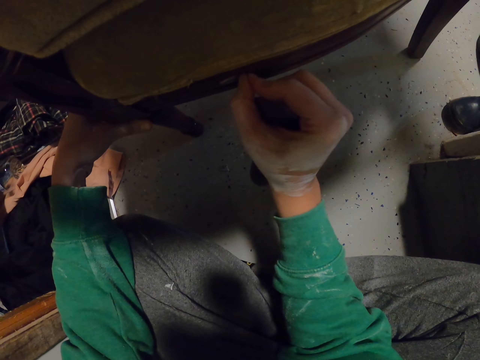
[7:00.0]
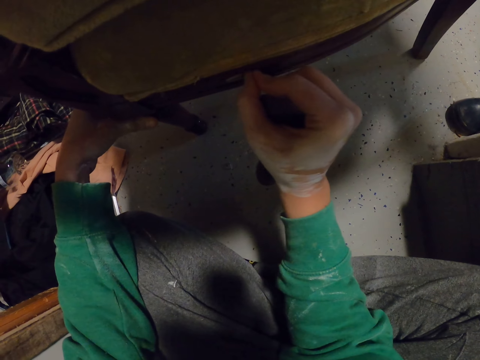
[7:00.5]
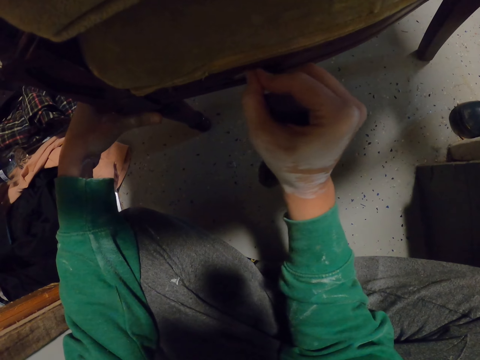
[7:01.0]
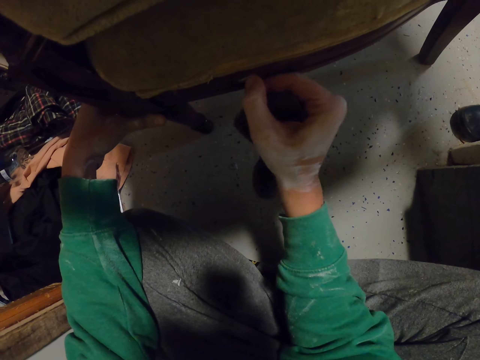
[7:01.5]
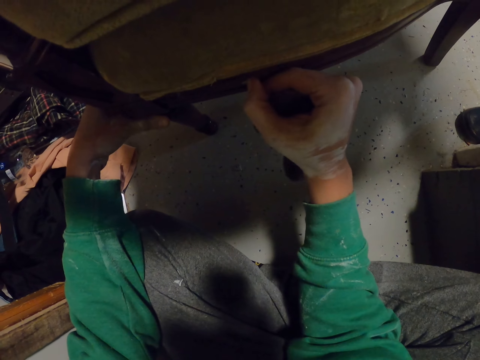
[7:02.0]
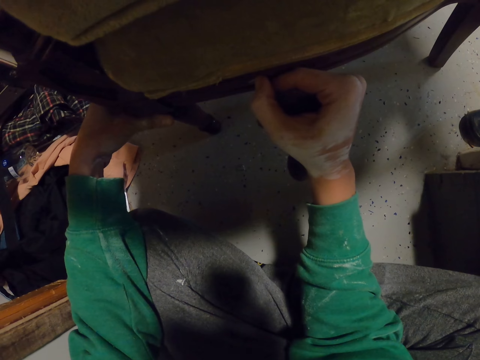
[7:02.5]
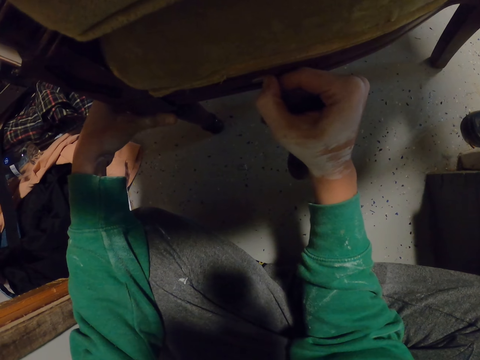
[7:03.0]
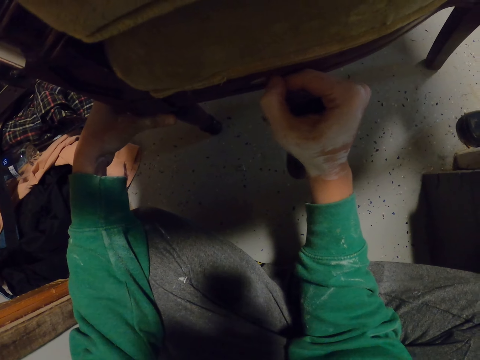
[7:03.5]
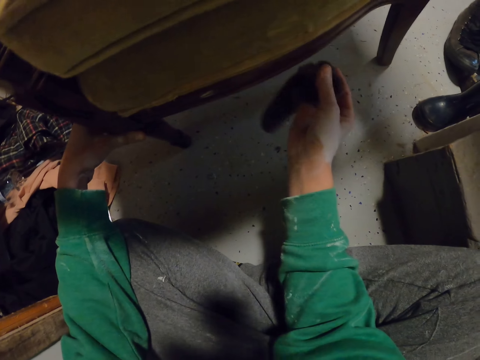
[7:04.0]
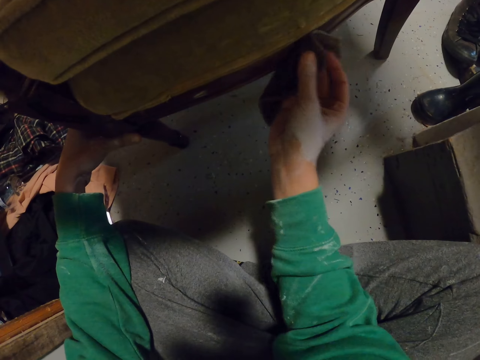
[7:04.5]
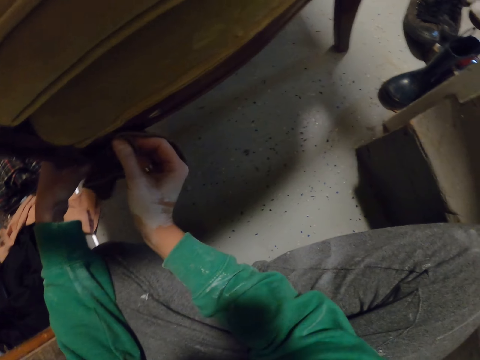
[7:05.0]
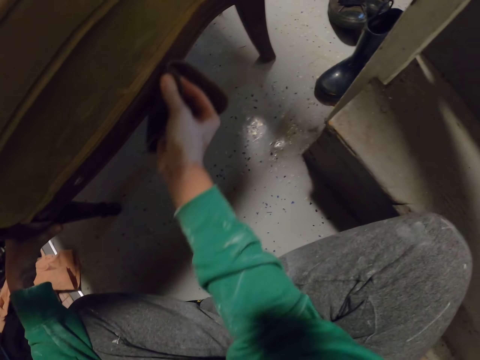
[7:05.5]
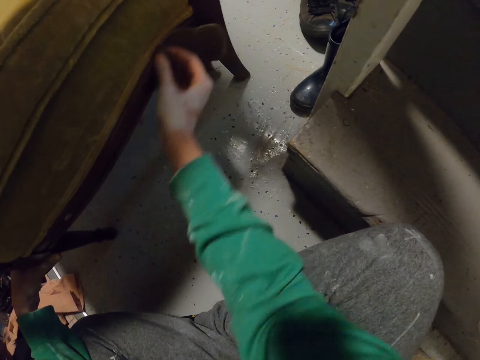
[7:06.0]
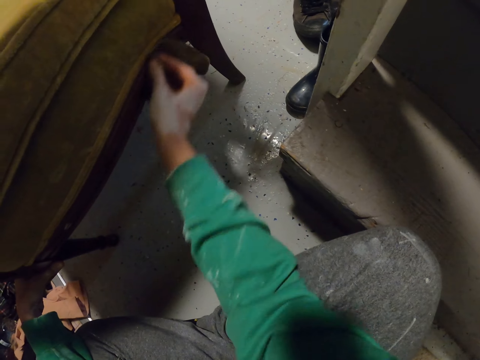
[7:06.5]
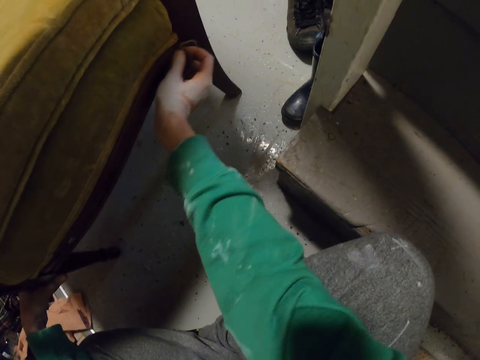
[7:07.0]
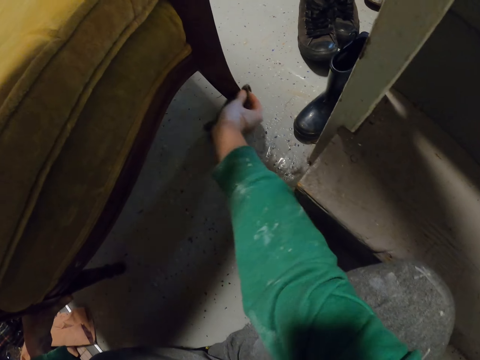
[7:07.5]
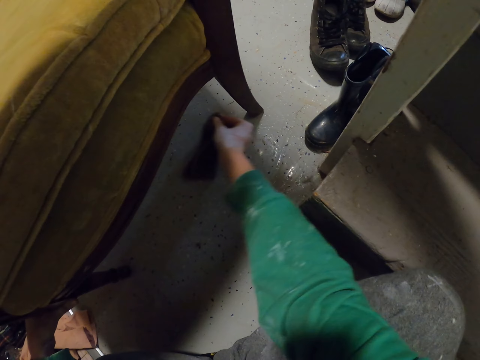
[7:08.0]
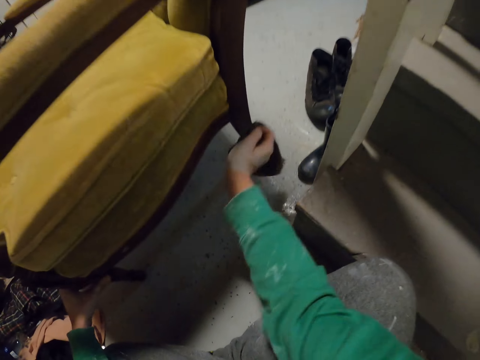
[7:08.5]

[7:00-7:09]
The camera wearer scratches a chair with his nails. He wipes the wood on the chair.

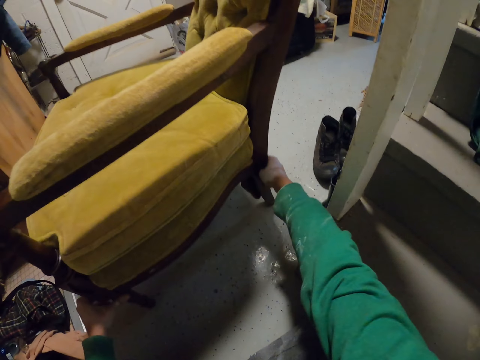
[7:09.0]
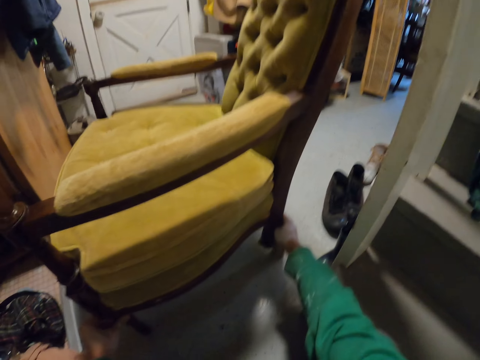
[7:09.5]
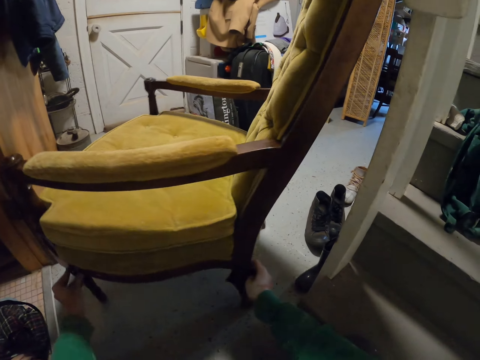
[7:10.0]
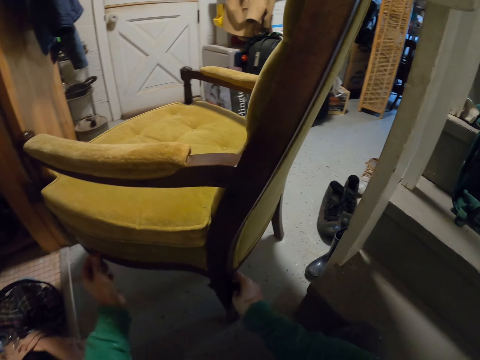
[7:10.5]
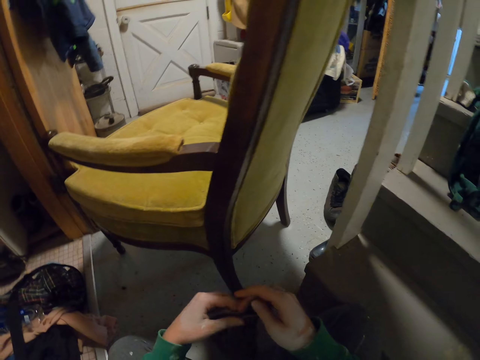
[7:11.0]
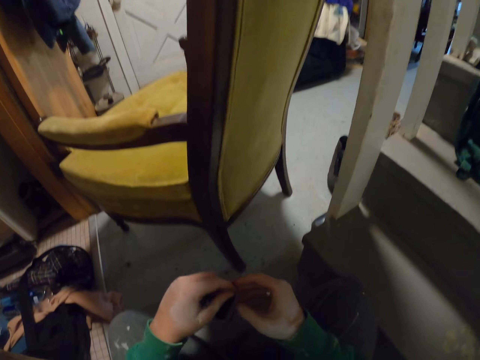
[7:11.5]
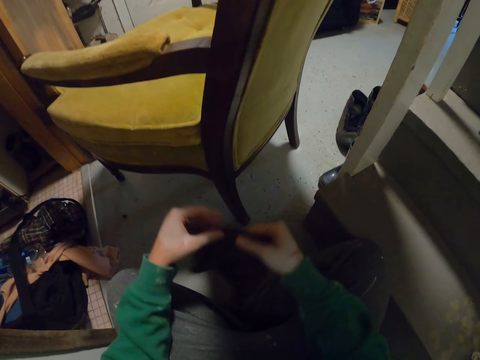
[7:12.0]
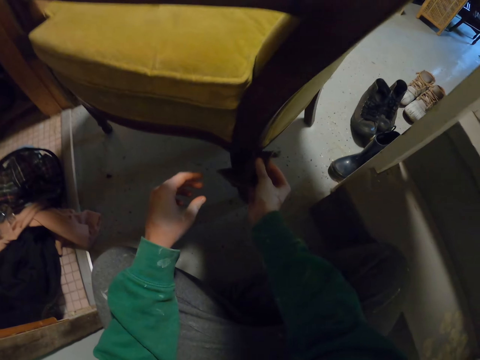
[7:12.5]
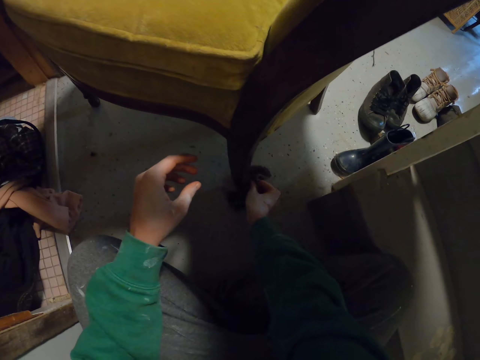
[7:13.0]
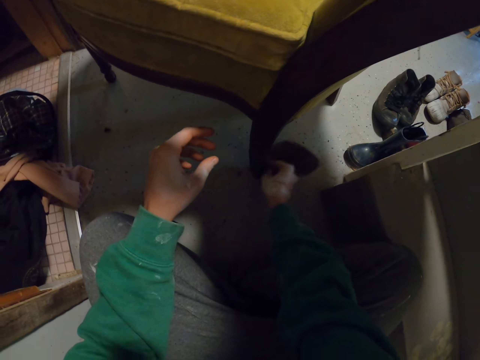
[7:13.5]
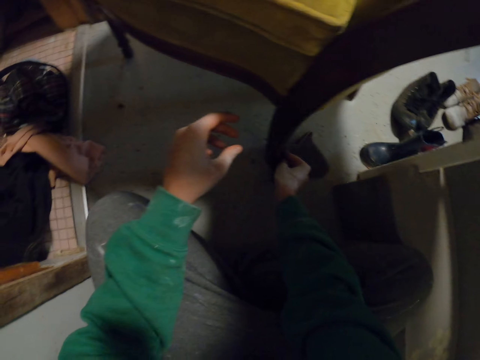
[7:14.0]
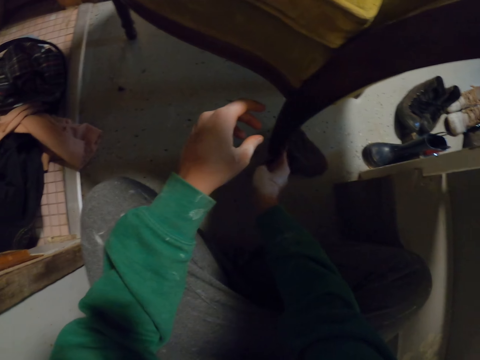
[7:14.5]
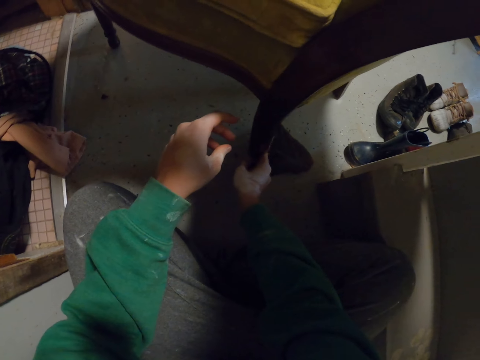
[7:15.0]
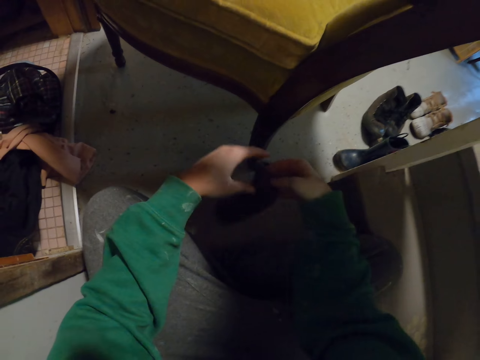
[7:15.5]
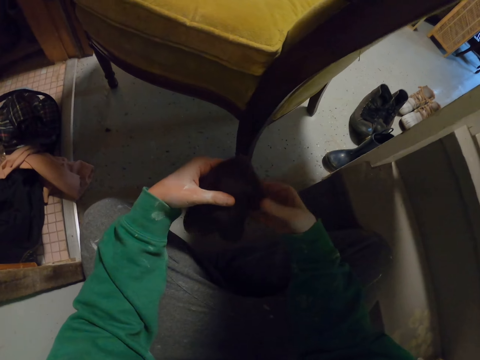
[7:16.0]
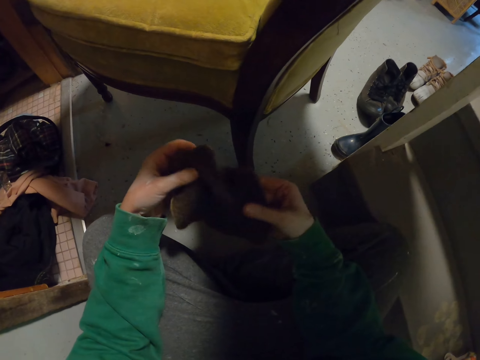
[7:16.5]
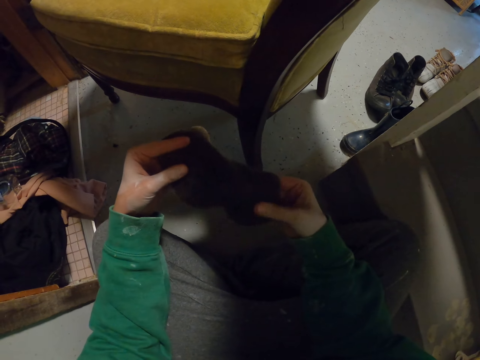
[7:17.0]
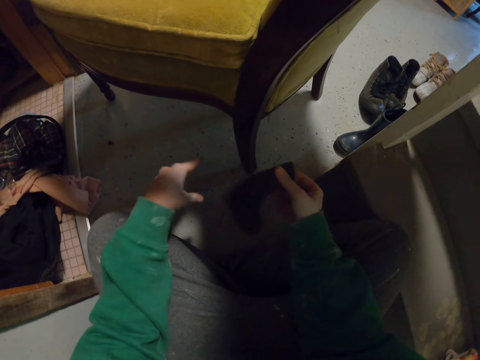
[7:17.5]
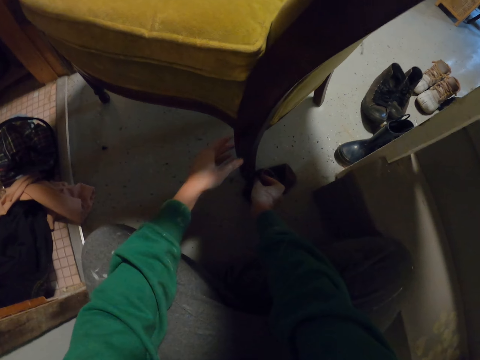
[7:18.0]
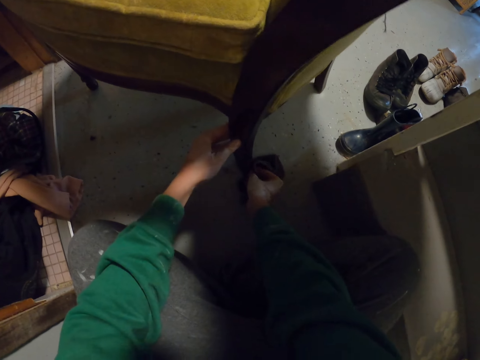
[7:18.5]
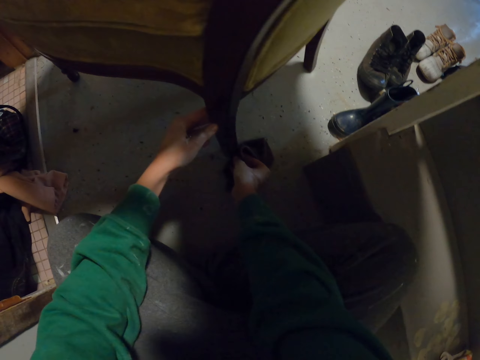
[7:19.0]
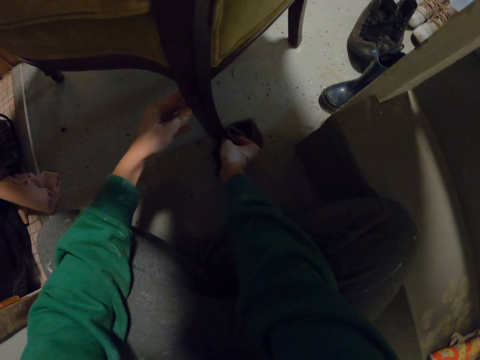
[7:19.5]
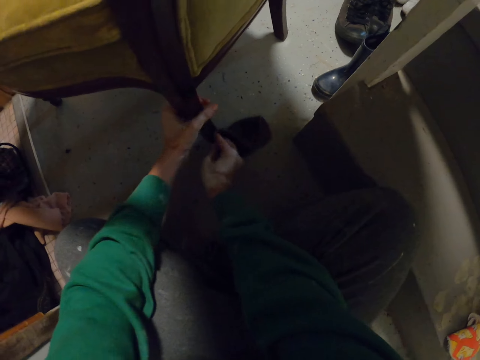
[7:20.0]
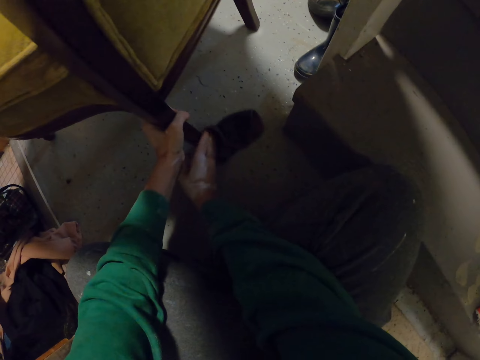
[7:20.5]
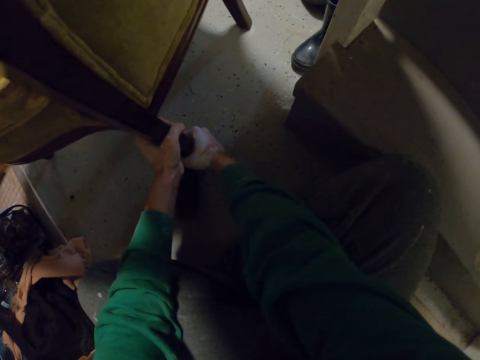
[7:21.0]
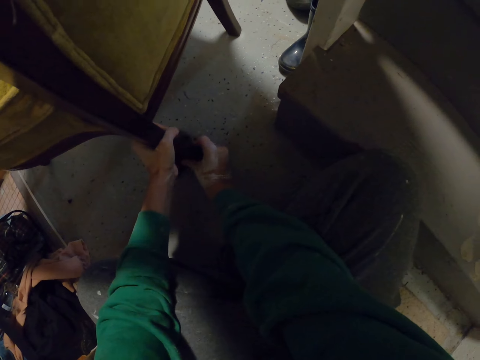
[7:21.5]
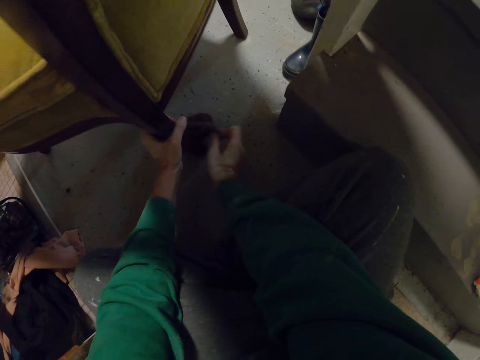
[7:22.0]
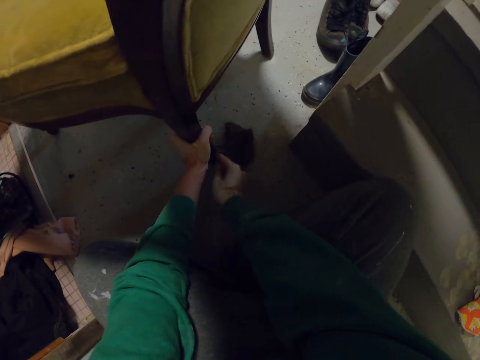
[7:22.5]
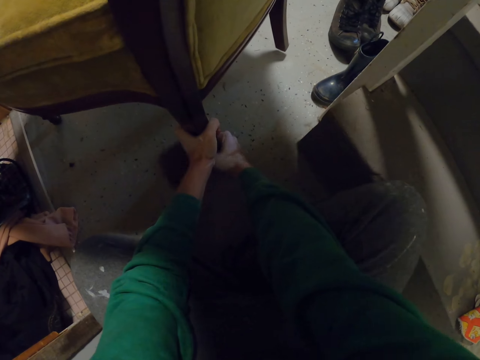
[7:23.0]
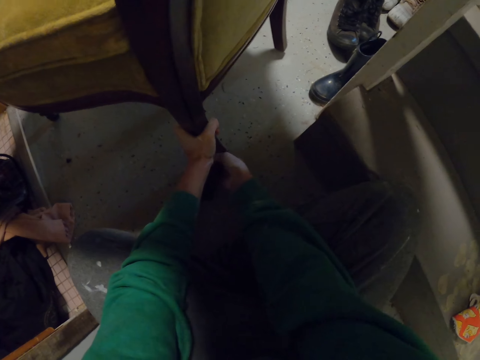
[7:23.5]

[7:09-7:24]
The camera wearer pulls a chair. They turn the chair around. They look at the chair. They wipe the chair with a cloth. They look at a napkin. They fold the piece of cloth. They wipe the chair with the cloth.

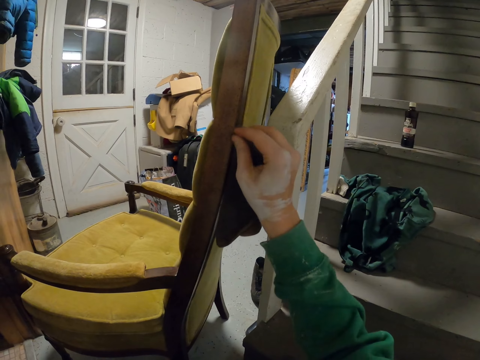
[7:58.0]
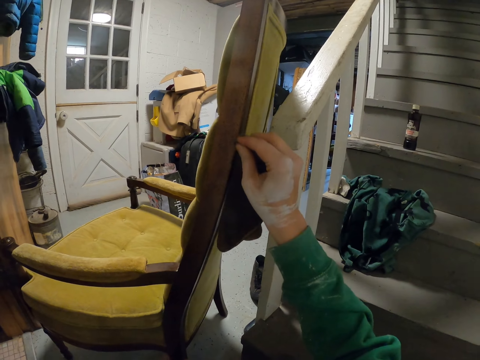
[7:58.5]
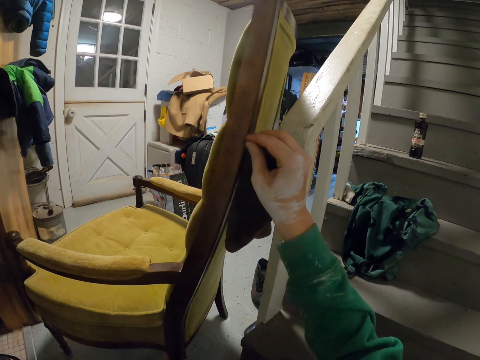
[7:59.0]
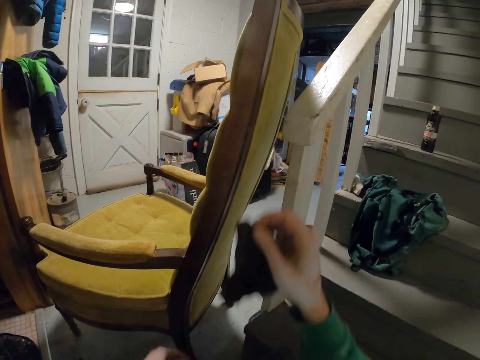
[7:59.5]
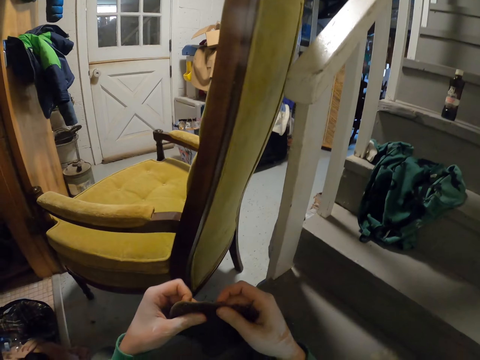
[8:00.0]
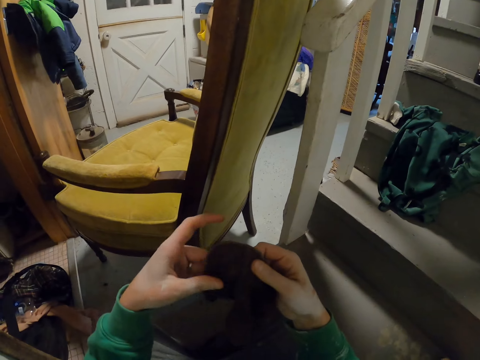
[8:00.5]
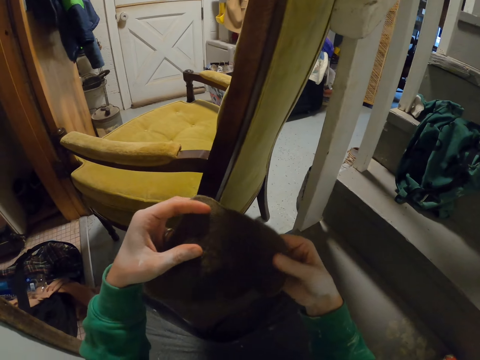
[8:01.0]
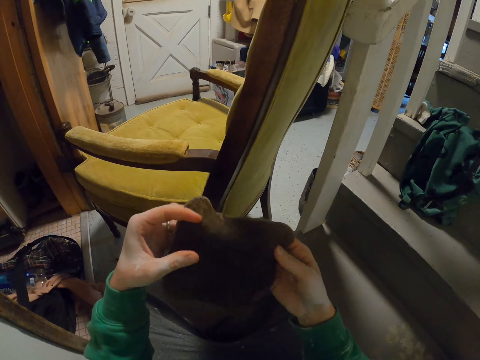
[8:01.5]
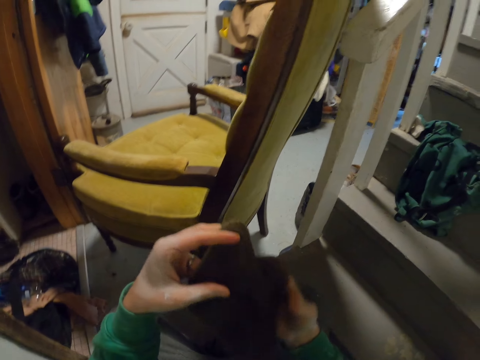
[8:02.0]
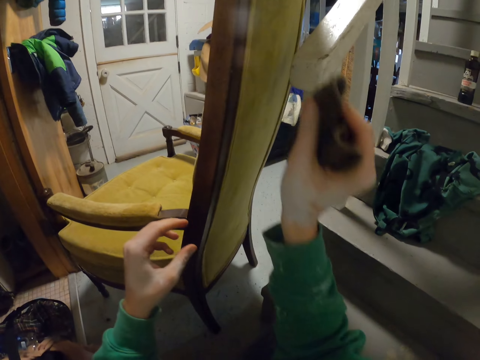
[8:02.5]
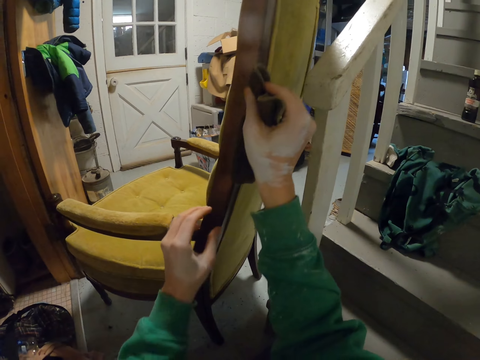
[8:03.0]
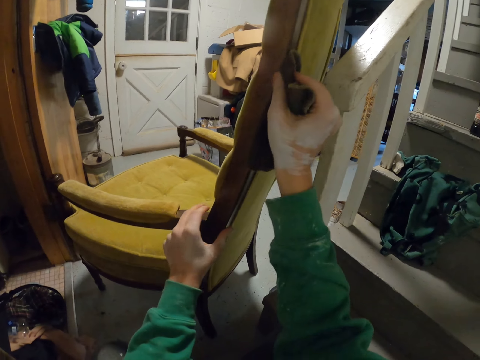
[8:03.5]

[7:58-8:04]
The camera wearer looks at a napkin. They wipe a wood on the chair.
